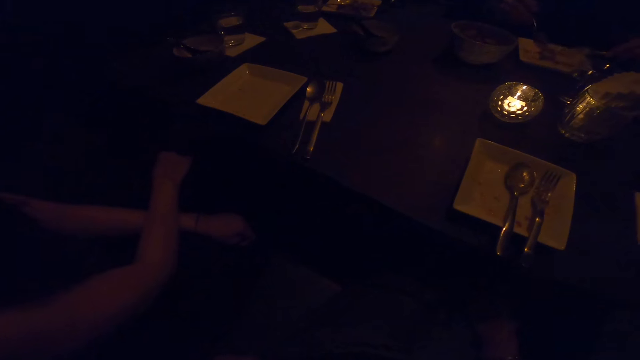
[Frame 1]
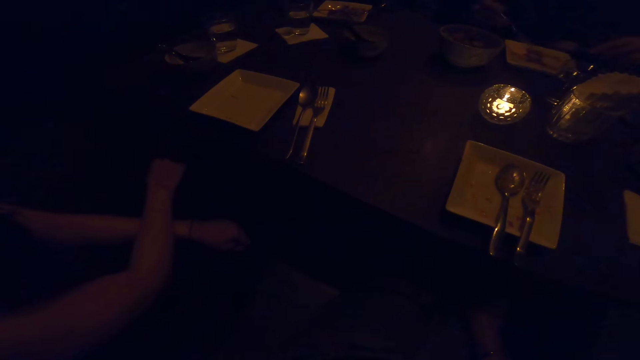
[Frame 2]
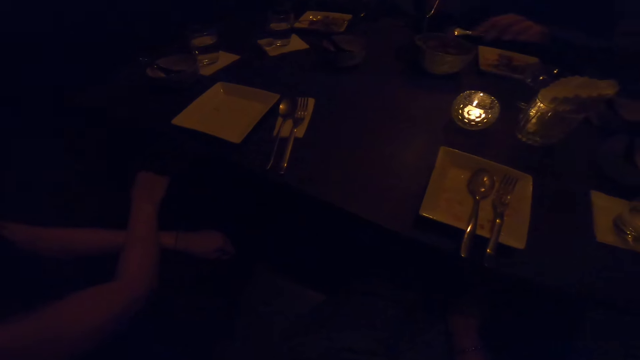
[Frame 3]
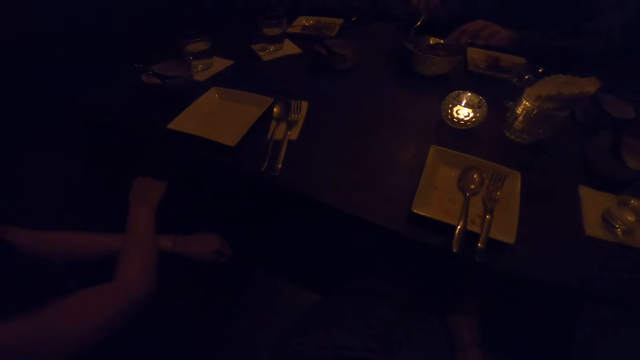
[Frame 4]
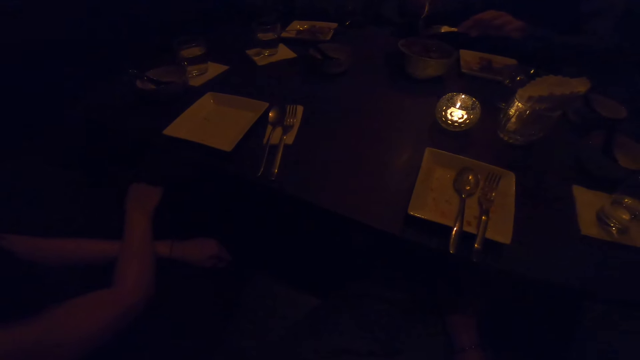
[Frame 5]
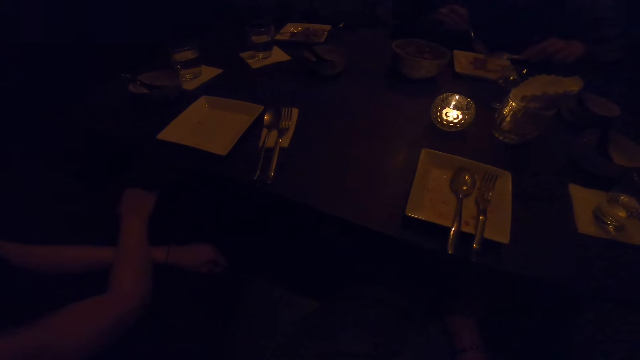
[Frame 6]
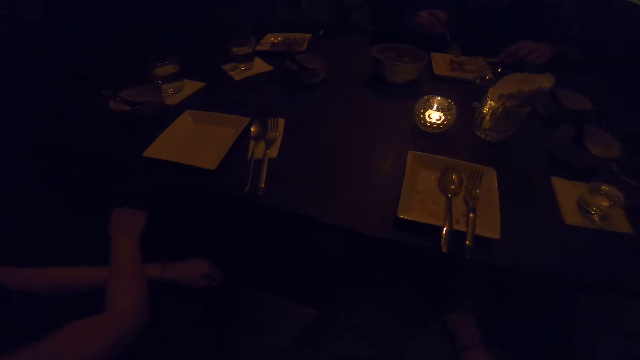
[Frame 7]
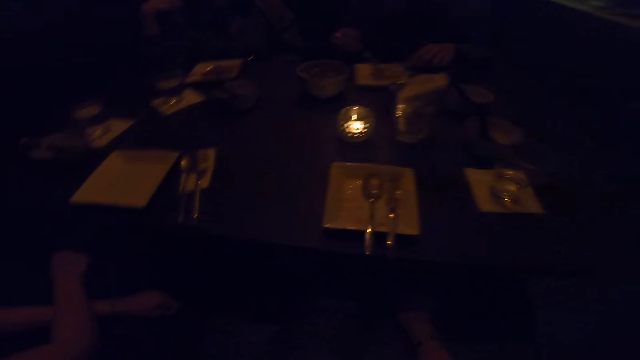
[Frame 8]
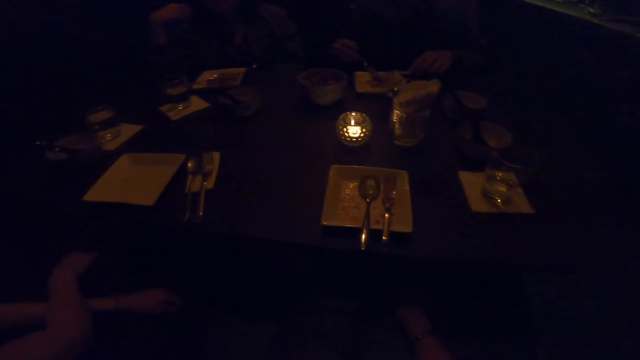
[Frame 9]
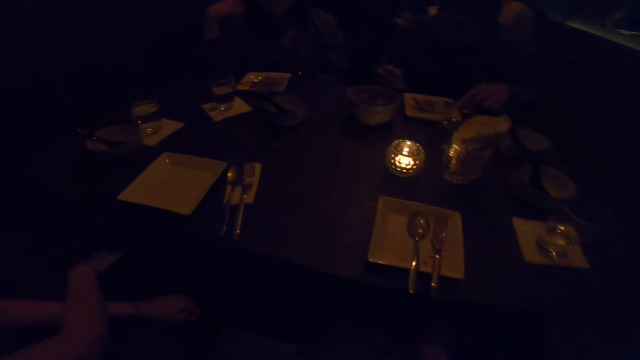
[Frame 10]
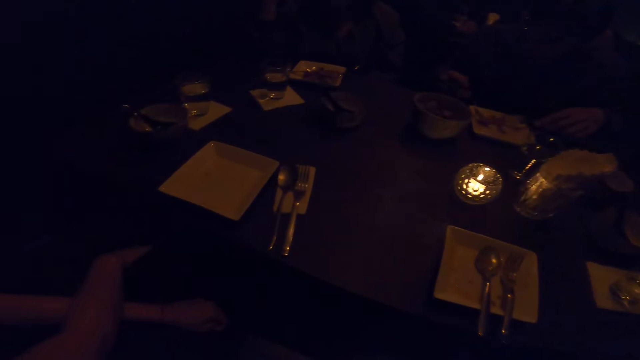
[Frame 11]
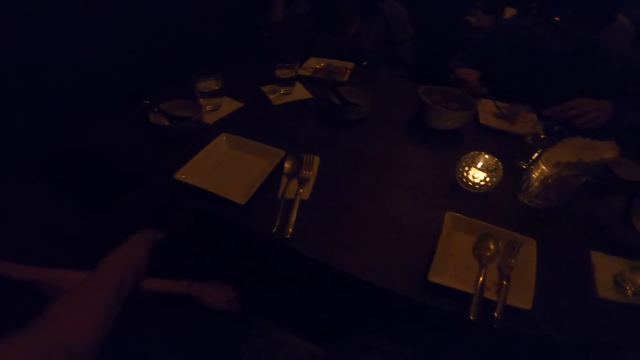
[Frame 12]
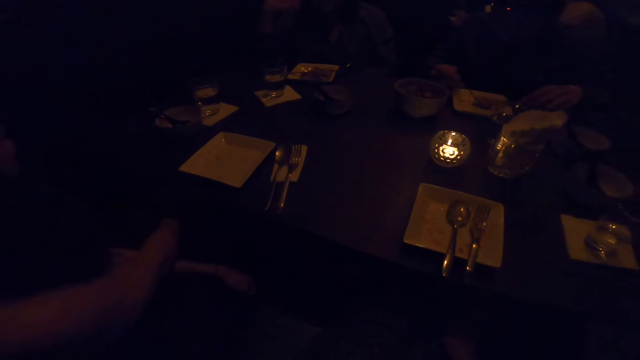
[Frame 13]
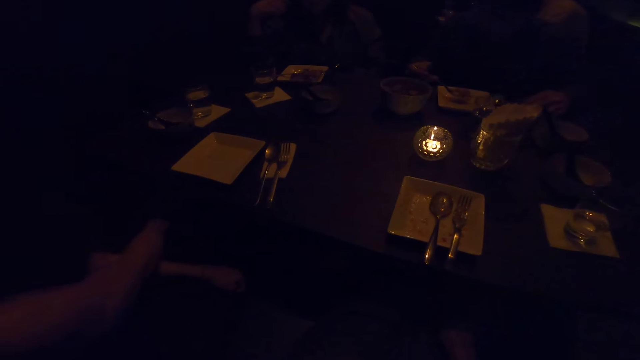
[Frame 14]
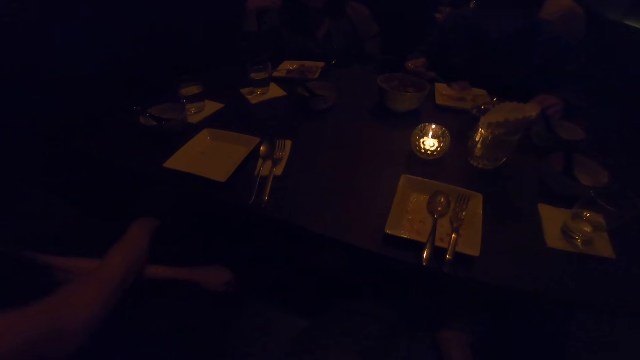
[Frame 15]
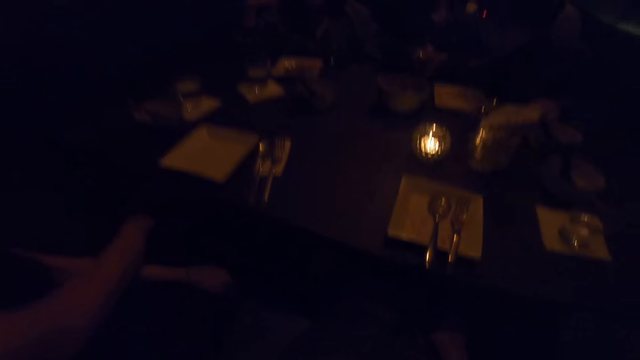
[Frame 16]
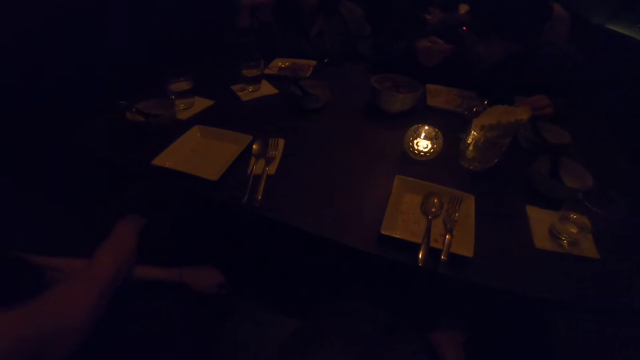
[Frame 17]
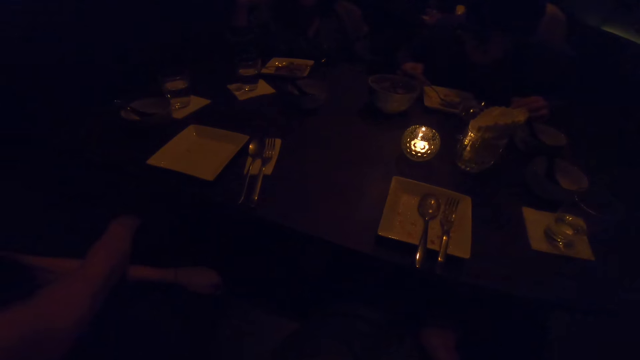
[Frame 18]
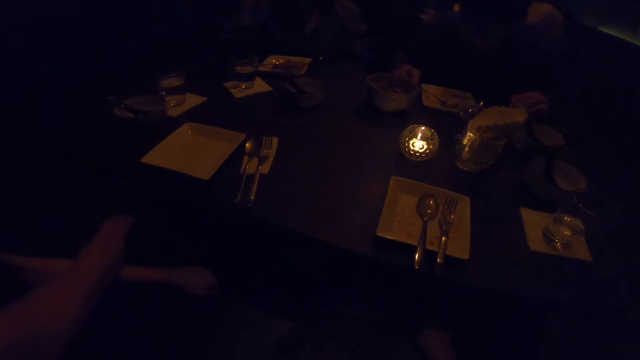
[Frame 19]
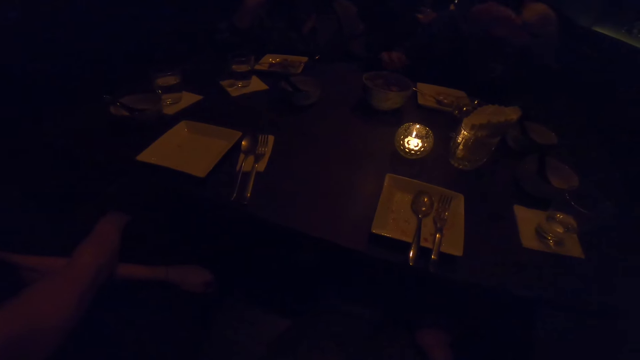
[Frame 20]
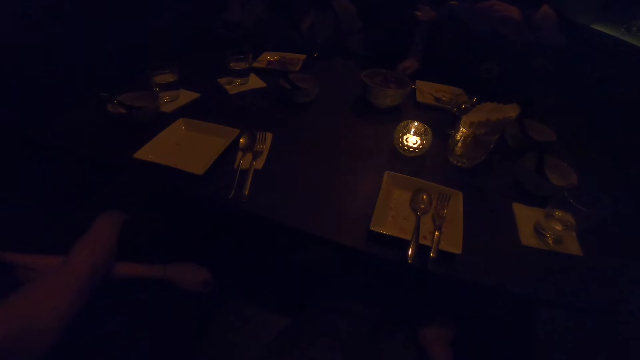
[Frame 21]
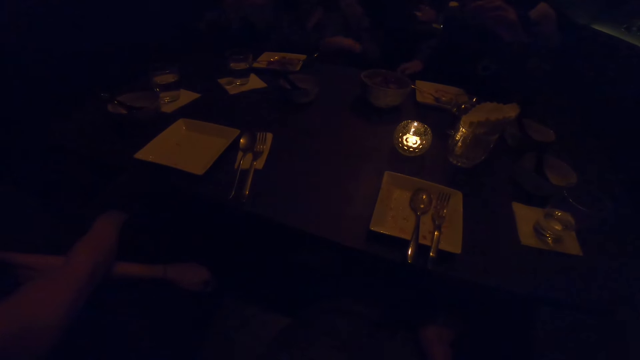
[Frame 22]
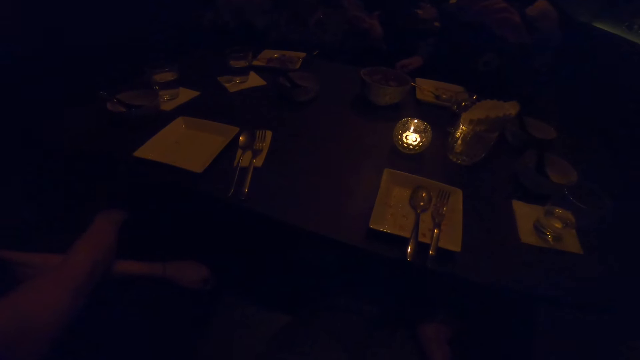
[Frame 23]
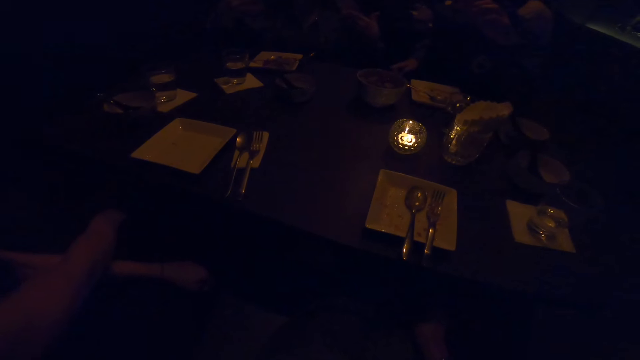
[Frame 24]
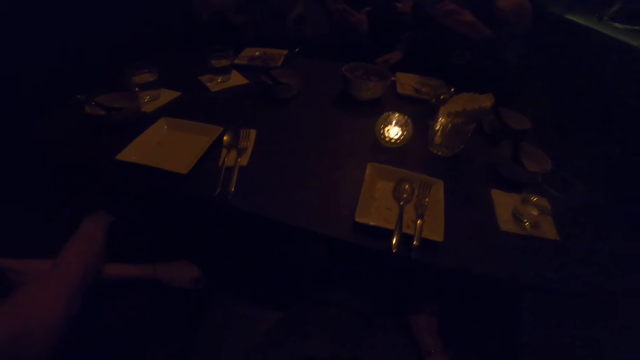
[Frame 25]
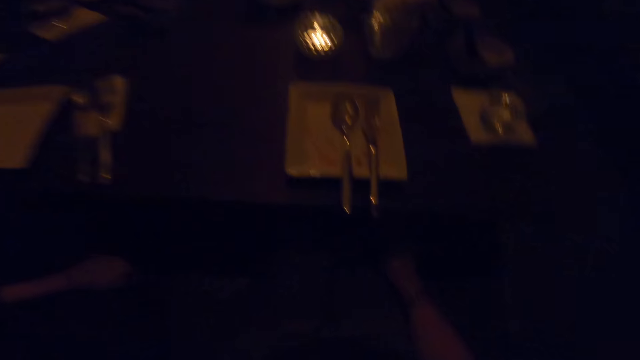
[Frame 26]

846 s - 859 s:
A woman puts the food on the plate. The woman takes food from the bowl on the table with the spoon in her right hand. The woman eats from the plate with the spoon in her right hand. The camera wearer converses. The woman puts down the spoon and stops eating.

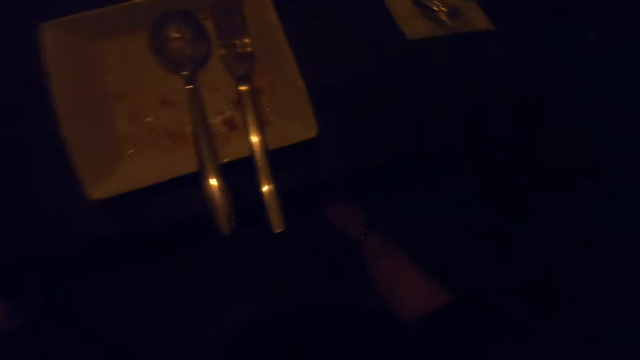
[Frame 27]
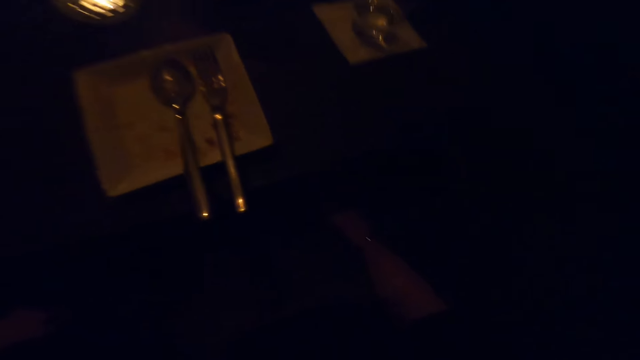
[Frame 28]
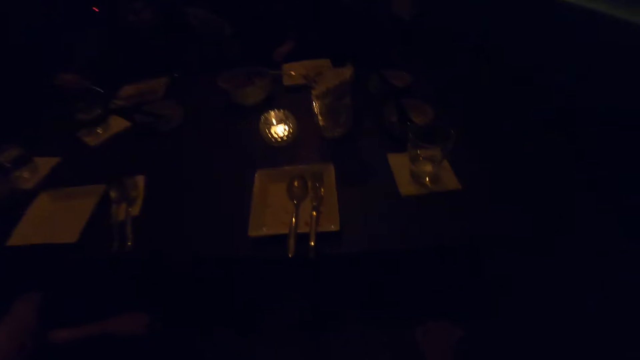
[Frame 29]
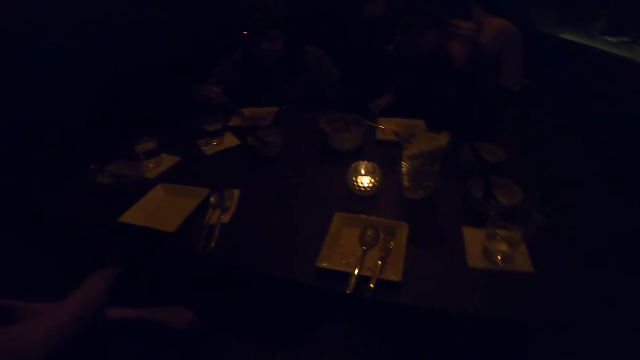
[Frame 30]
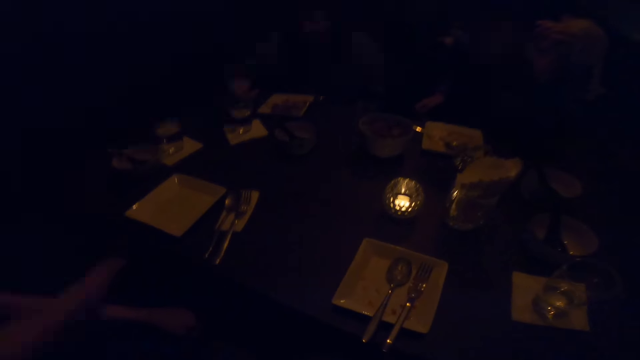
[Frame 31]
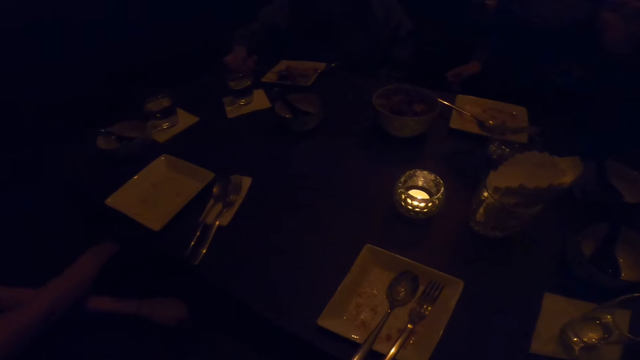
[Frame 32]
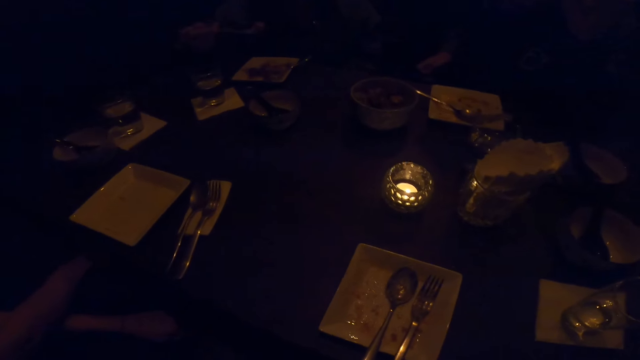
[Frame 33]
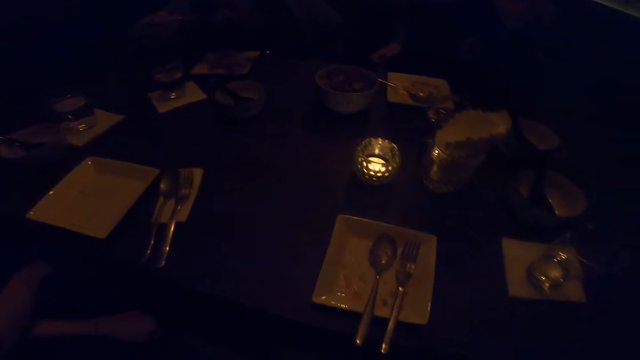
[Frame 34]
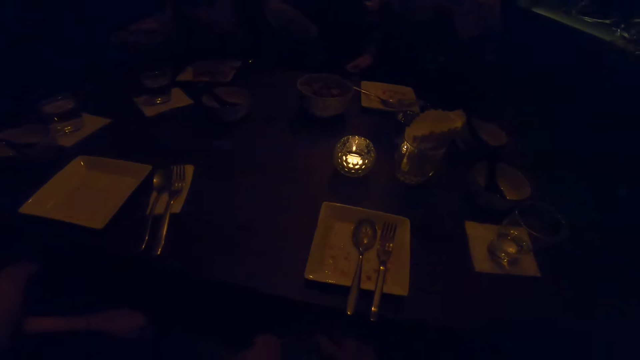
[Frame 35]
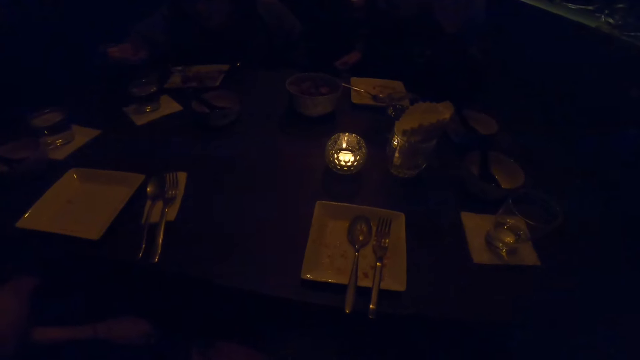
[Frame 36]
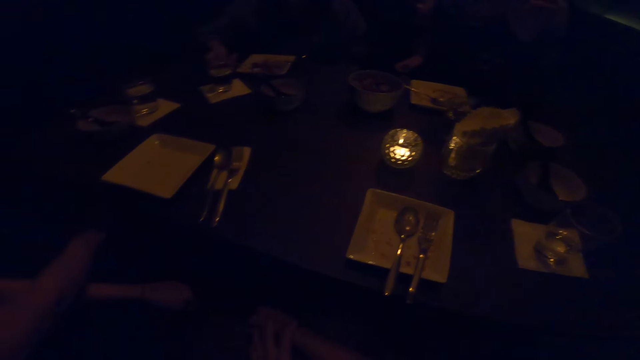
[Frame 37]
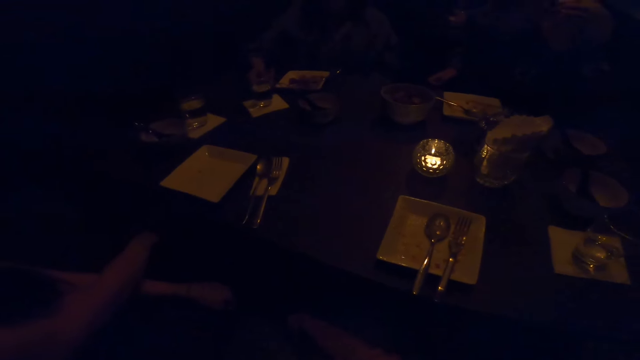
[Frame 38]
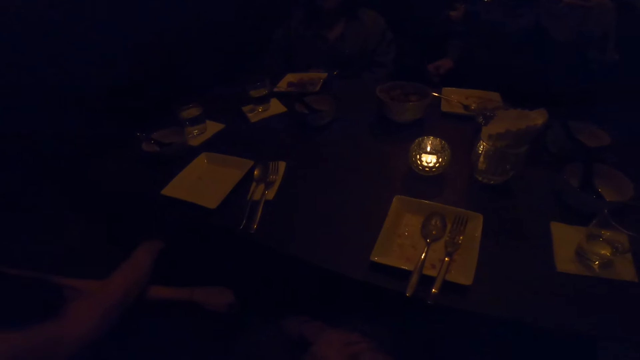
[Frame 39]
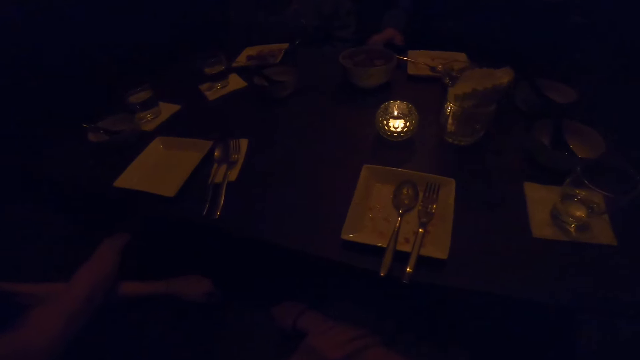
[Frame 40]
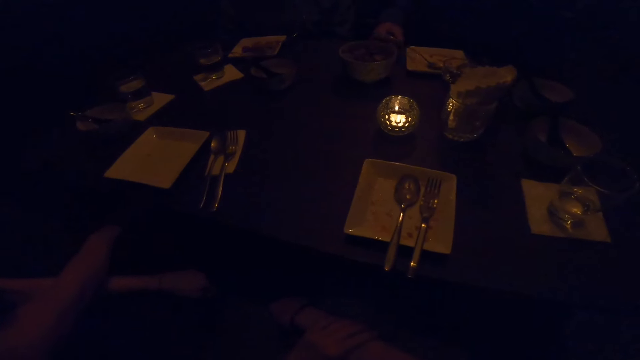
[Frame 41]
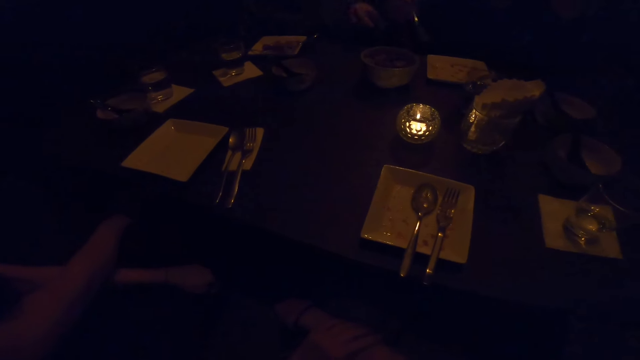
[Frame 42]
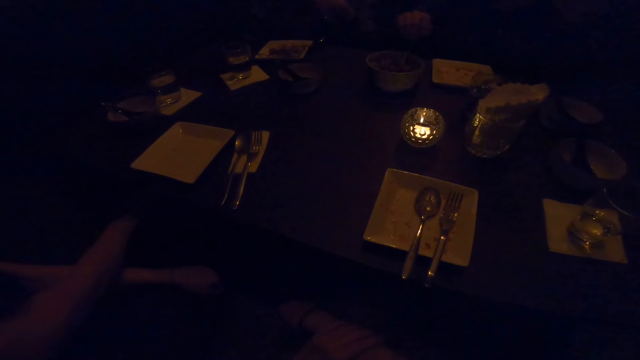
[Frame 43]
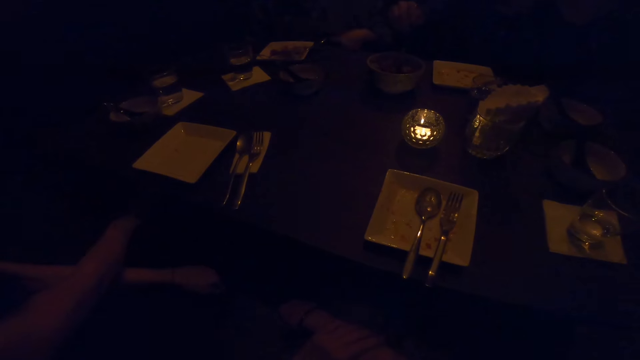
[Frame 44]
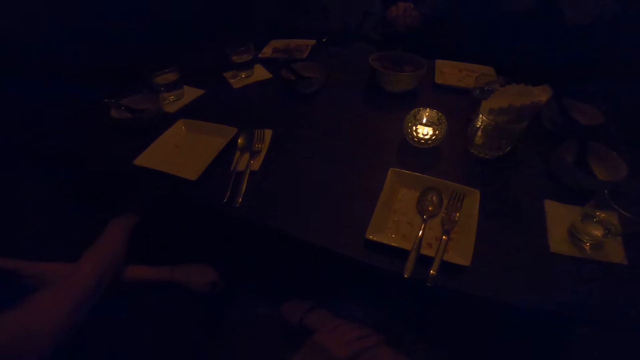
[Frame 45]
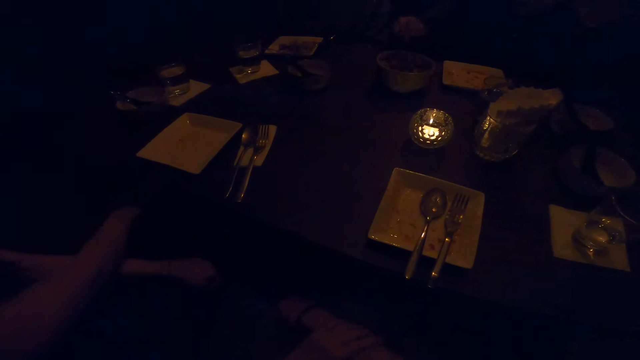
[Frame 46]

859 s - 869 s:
The camera wearer laughs. A woman eats the food and takes the food with a spoon. Another woman takes the spoon.
